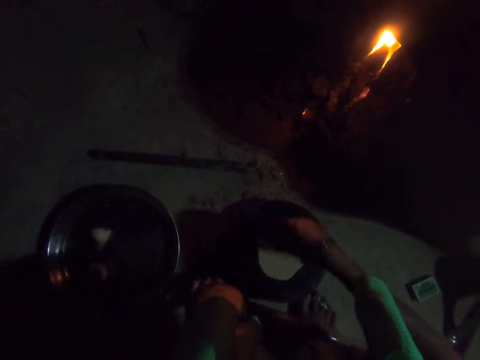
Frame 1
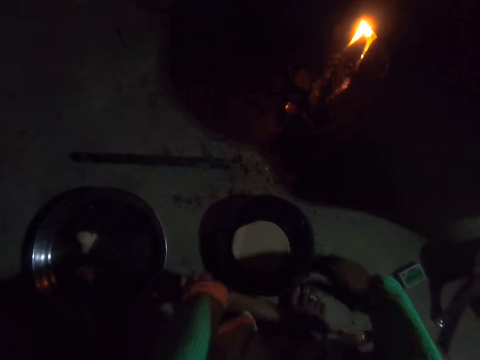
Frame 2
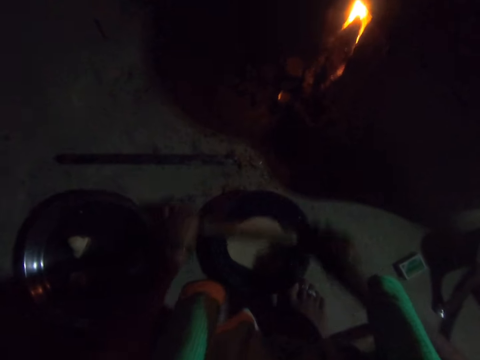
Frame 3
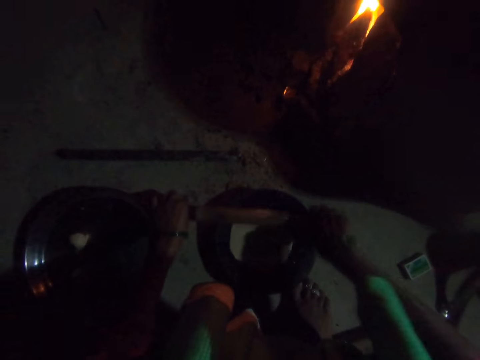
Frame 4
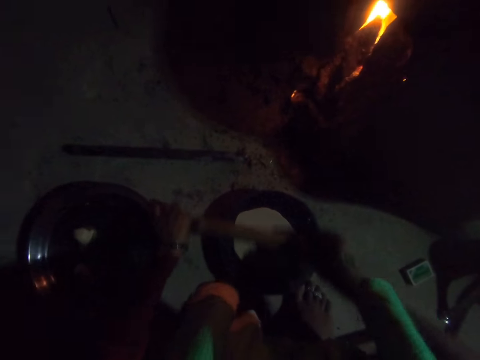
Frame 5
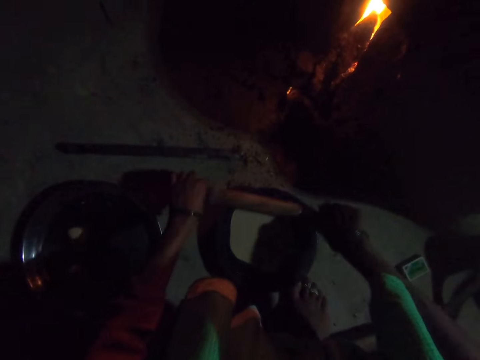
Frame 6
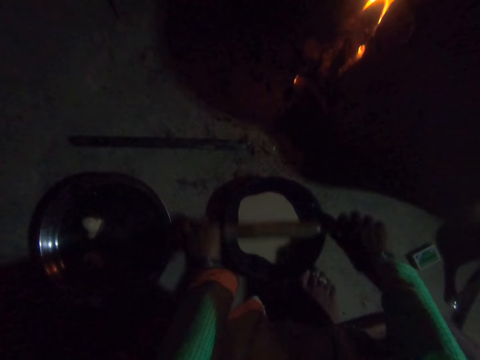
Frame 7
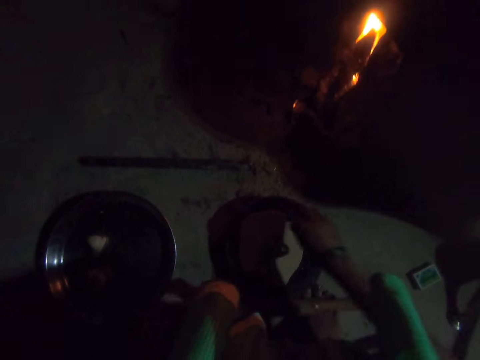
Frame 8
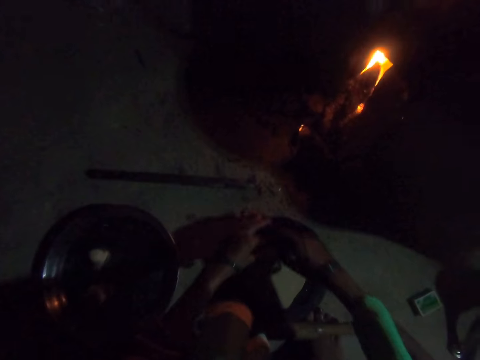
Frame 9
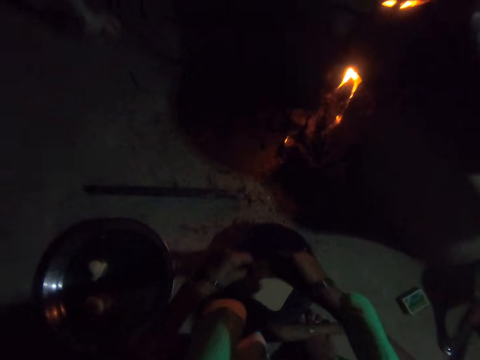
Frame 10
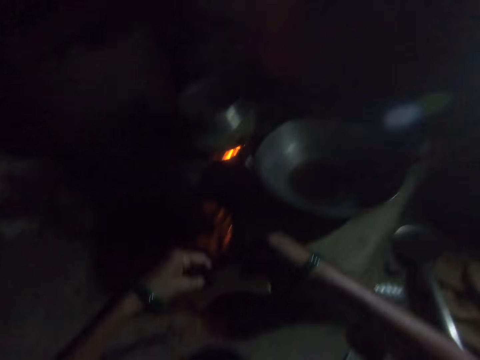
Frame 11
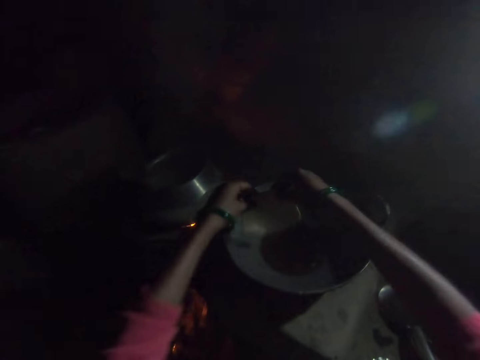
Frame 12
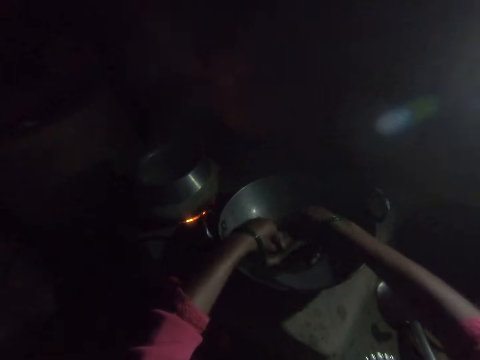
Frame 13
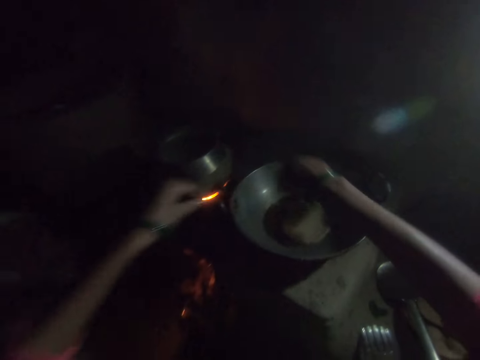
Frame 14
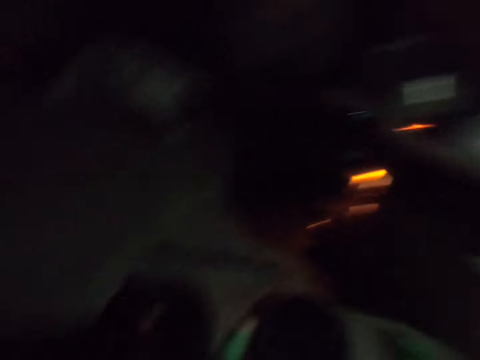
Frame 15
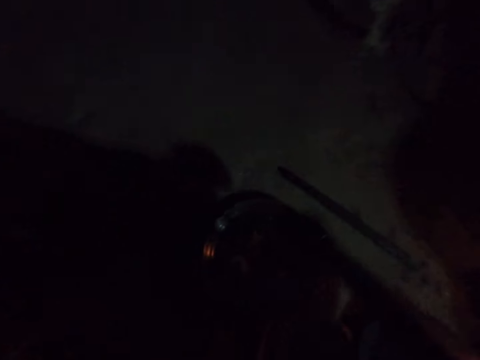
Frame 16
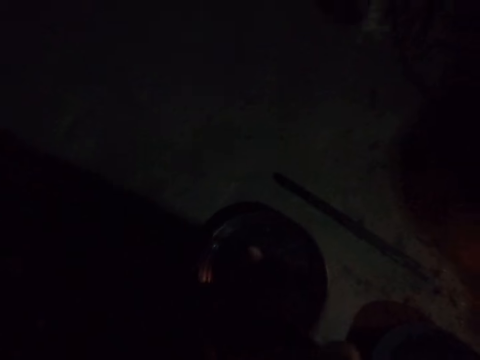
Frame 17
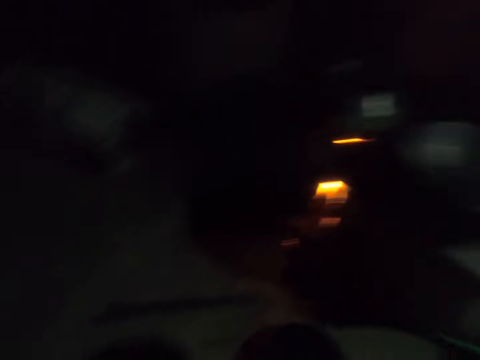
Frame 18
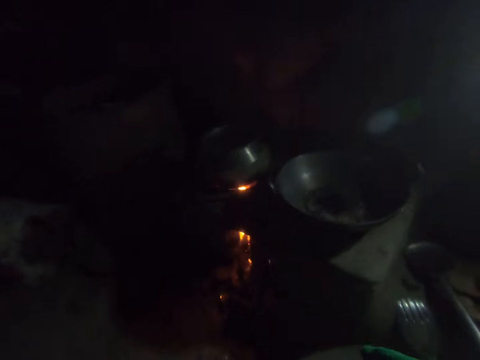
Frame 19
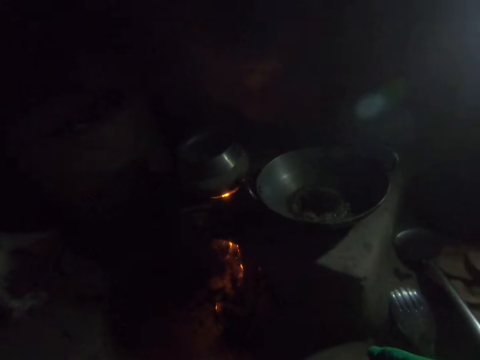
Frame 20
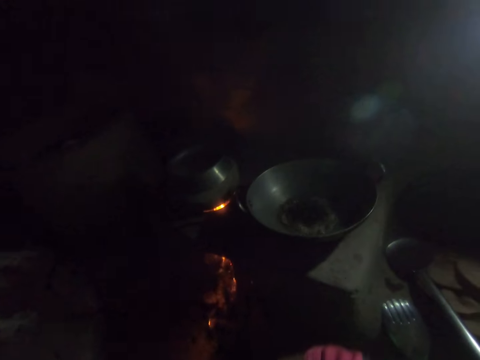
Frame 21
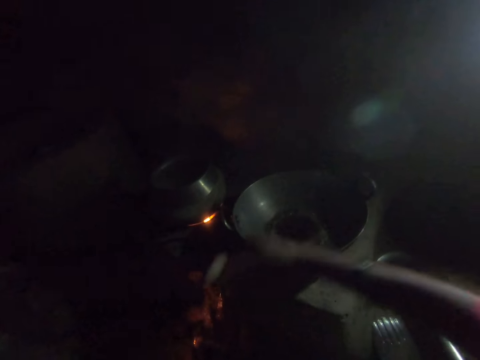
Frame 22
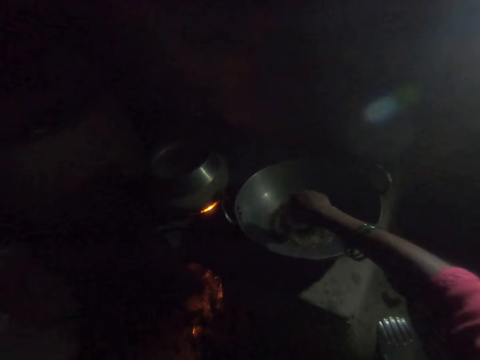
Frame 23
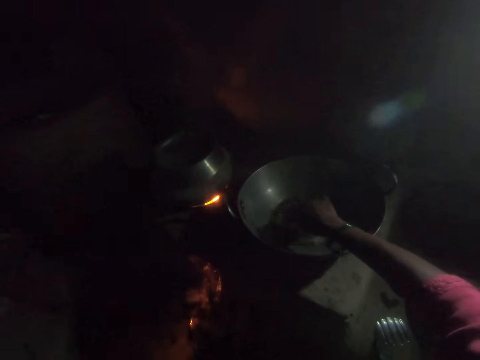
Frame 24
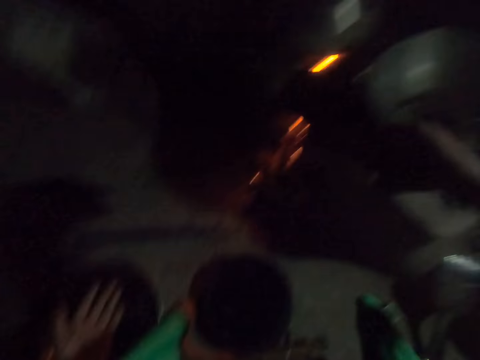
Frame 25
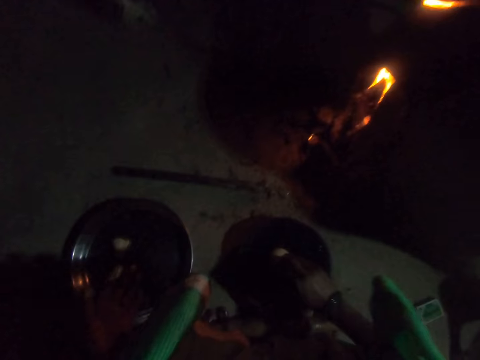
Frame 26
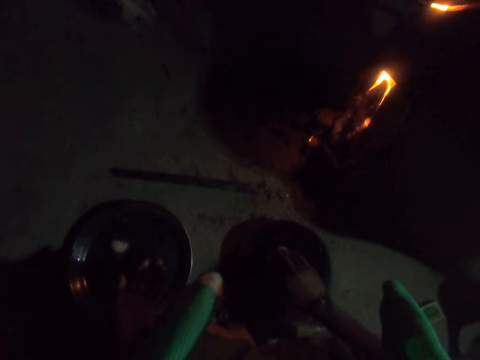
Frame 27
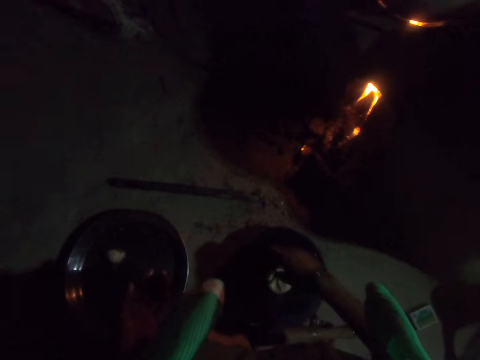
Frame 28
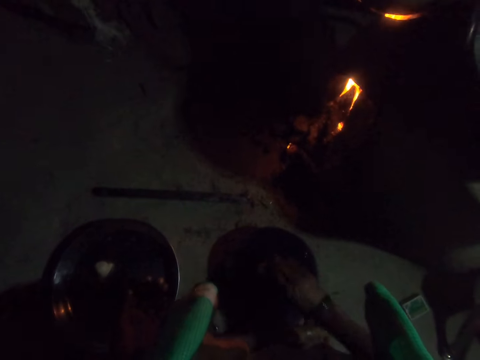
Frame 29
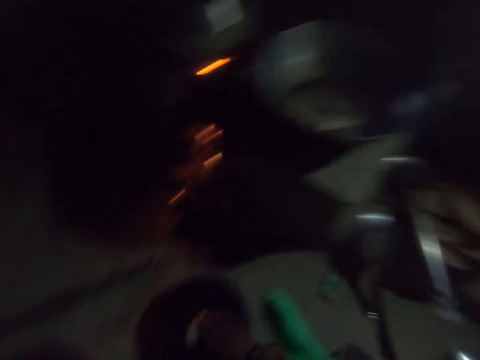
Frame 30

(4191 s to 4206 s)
The camera wearer turns the dough on the rolling board with her right hand. She rolls the dough on the rolling board with the rolling pin. She puts down the rolling pin on a piece of wood. She picks up the dough from the rolling board with both hands. She places the dough into the frying pan. She picks up dough from a bowl. She dips the dough in her right hand into the frying pan. She smoothens the dough on the rolling board on the floor. She puts the dough on the piece of wood.

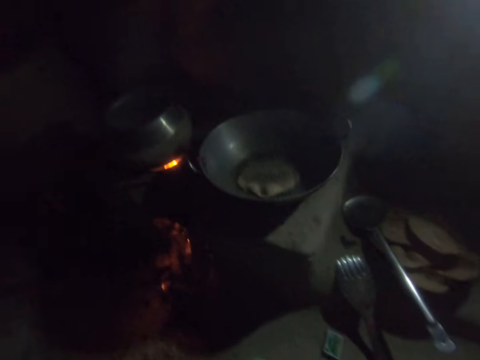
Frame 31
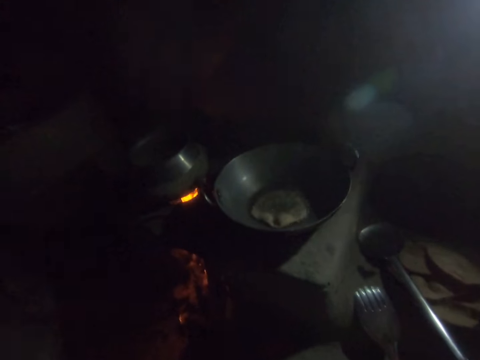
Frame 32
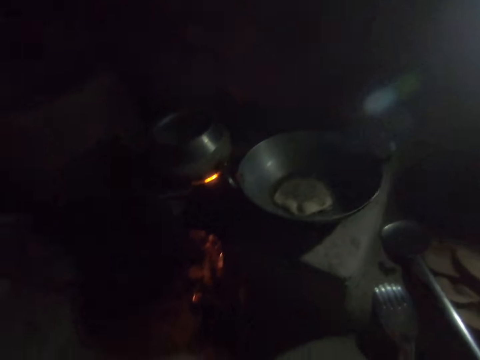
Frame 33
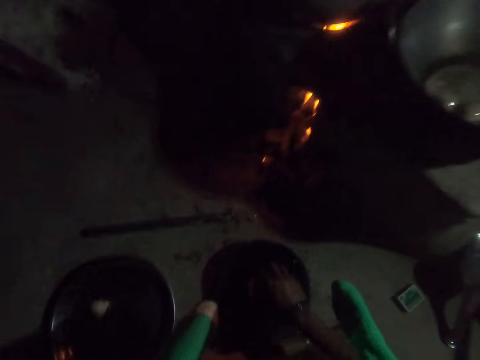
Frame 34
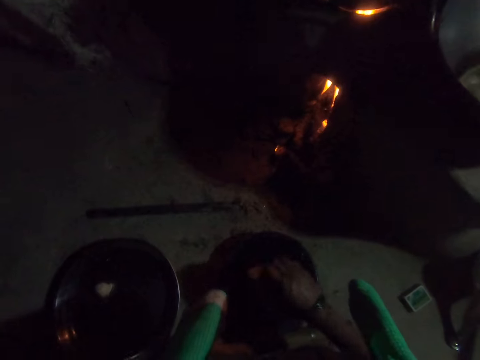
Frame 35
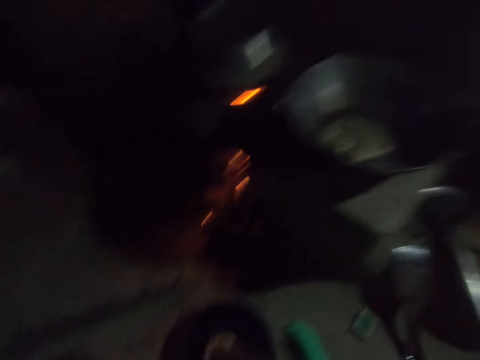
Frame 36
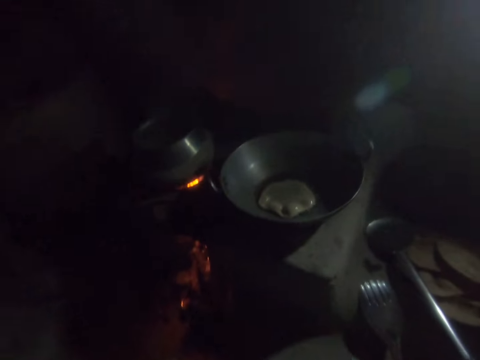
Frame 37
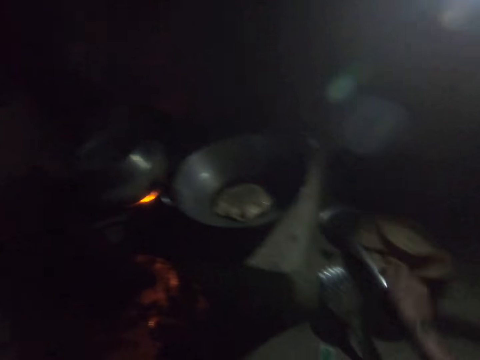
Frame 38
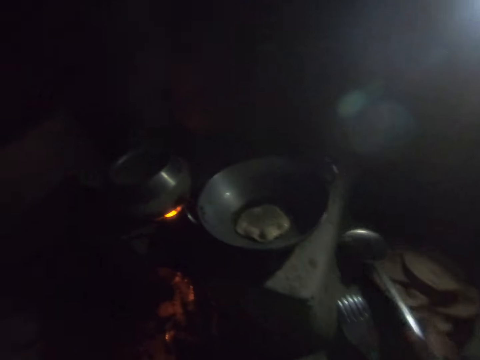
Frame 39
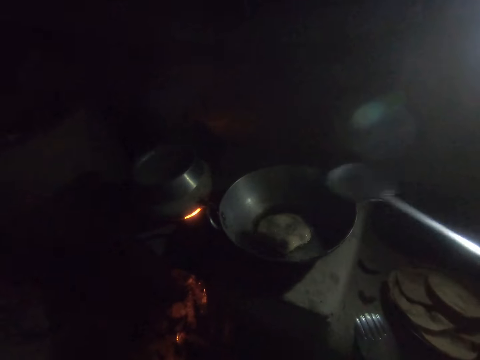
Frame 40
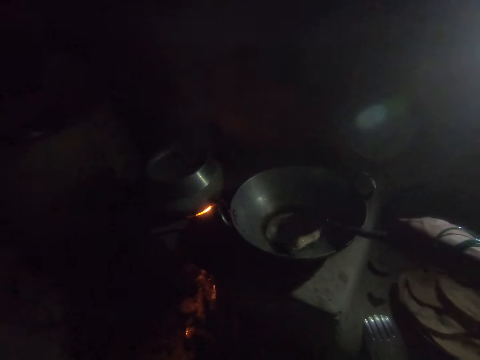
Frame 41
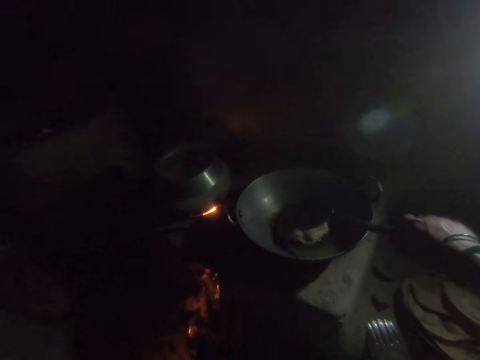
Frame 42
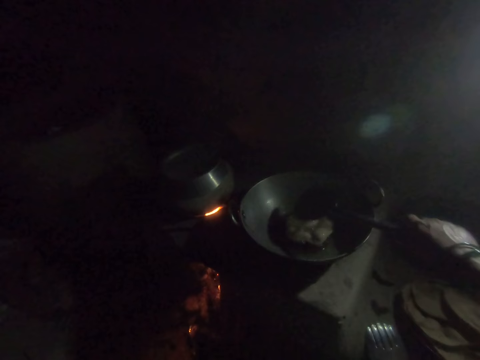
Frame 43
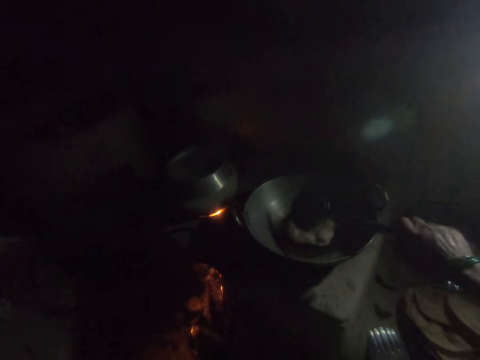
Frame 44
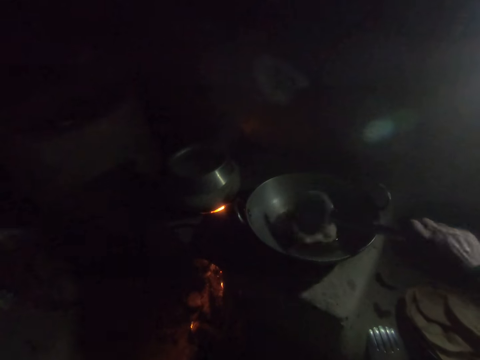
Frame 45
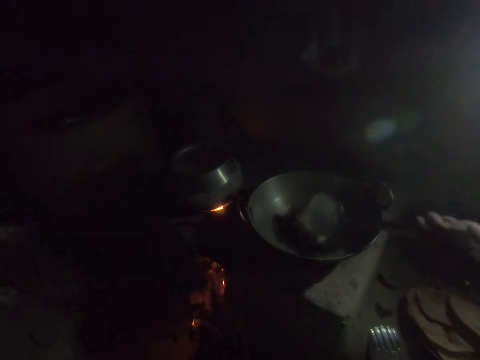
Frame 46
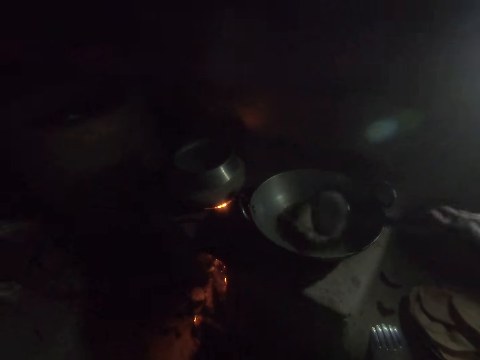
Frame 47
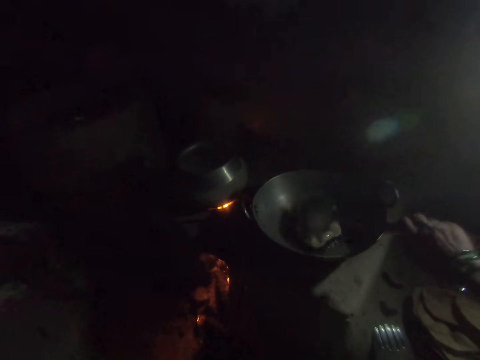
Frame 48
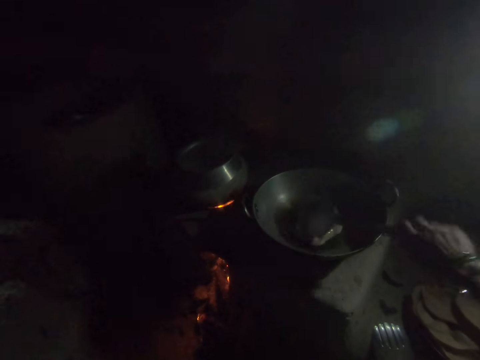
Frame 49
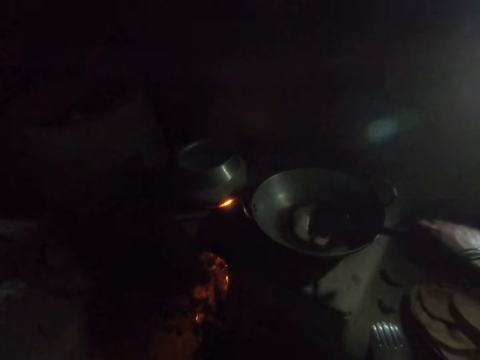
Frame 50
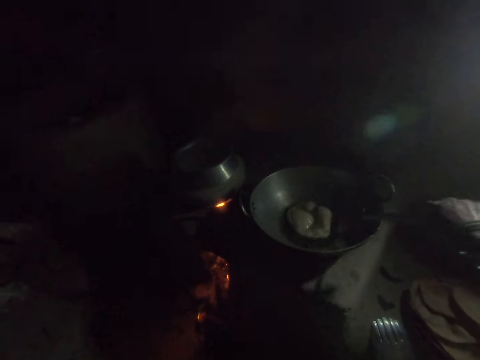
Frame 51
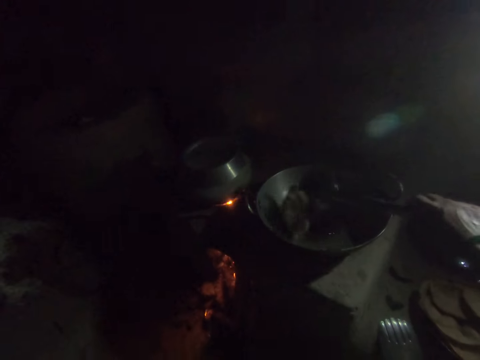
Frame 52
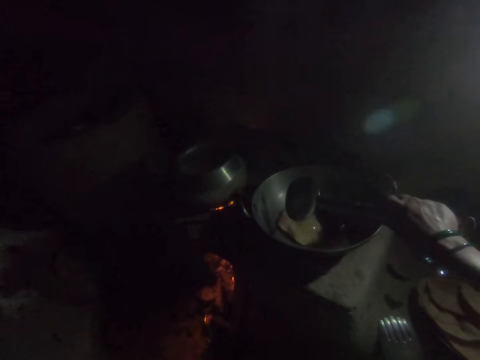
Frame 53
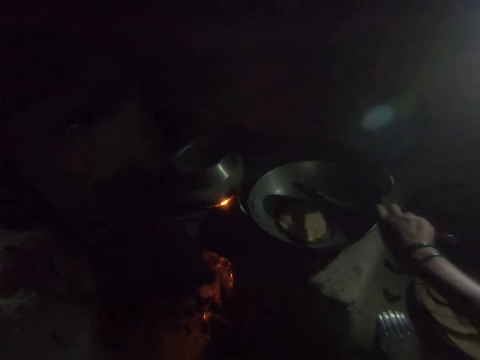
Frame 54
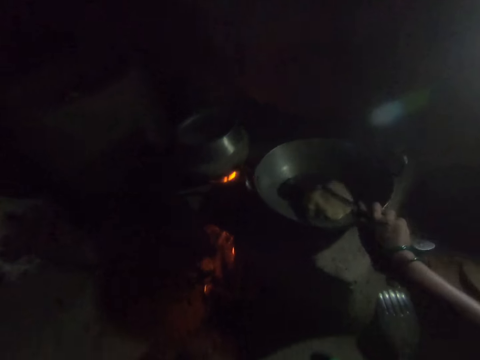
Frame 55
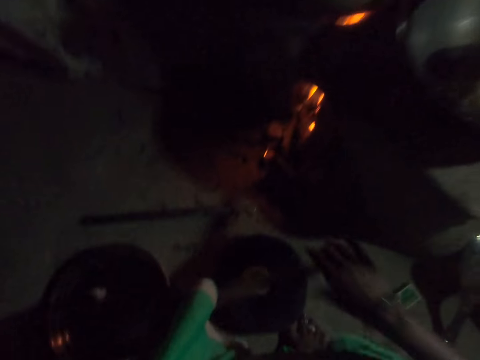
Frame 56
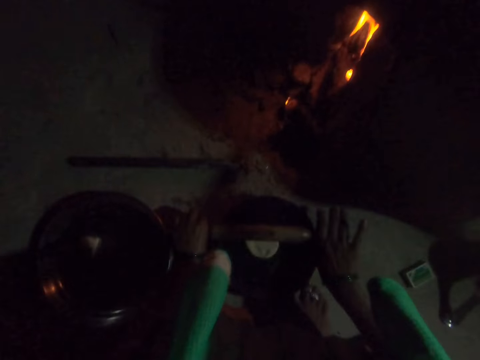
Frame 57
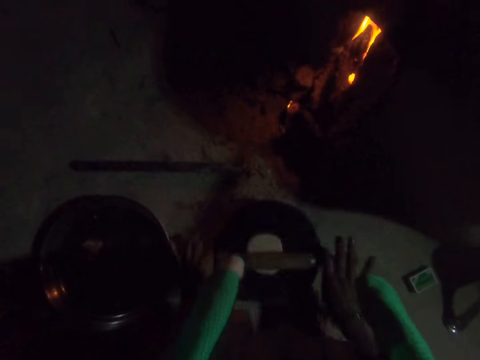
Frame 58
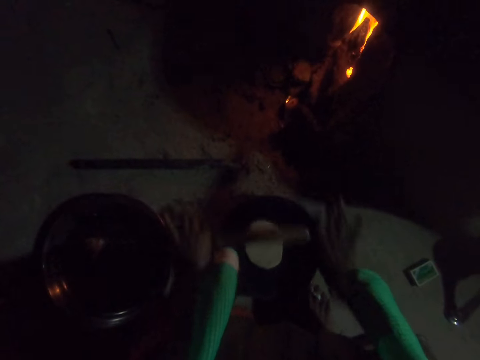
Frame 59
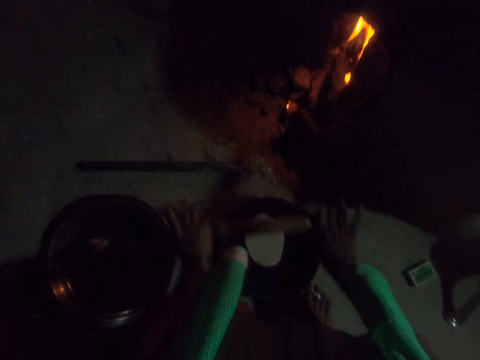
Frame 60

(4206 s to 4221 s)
The camera wearer looks around a kitchen. She adjusts dough on a pan. She picks up the spoon or spatula from the plate with her right hand. She turns the dough in the frying pan with the spoon in her right hand. She adjusts a flat bread in the pan with the spatula. She flips the flat bread in the pan with the spatula. She puts down the spatula in the pan. She rolls the dough on the rolling board with the rolling pin.
